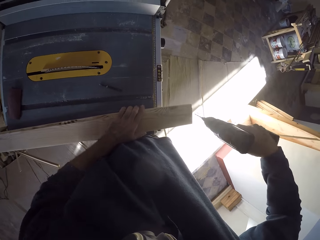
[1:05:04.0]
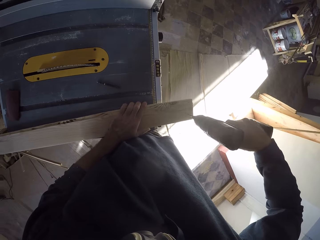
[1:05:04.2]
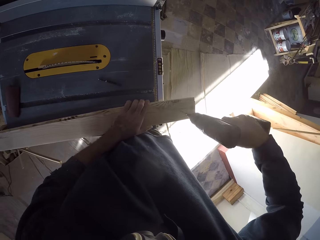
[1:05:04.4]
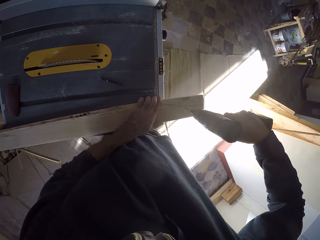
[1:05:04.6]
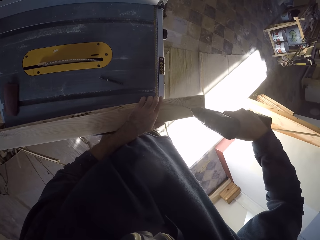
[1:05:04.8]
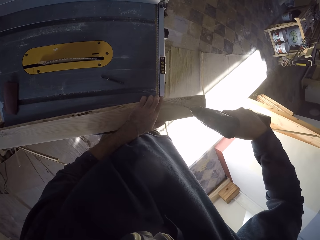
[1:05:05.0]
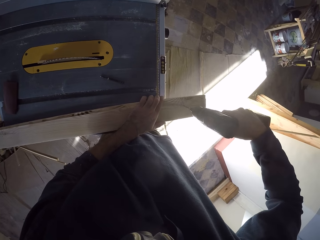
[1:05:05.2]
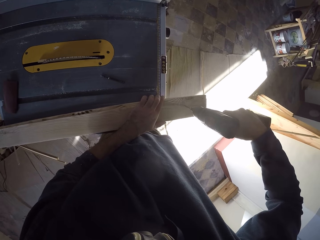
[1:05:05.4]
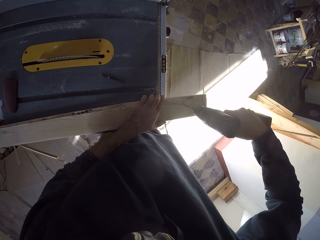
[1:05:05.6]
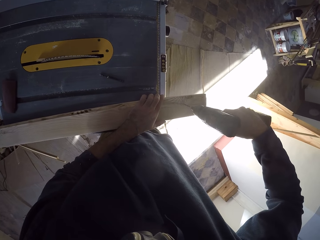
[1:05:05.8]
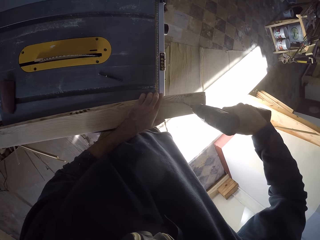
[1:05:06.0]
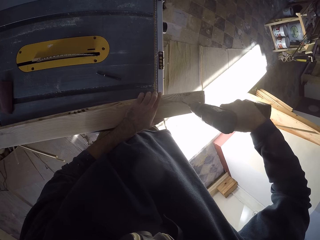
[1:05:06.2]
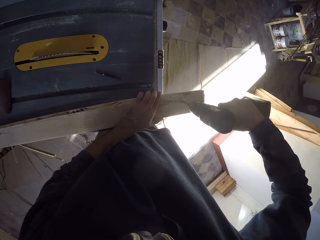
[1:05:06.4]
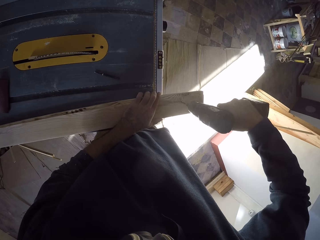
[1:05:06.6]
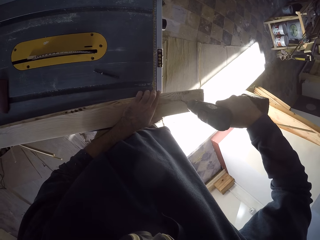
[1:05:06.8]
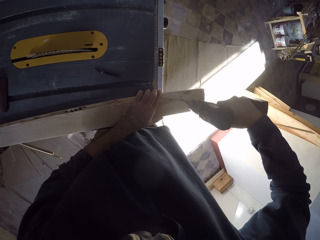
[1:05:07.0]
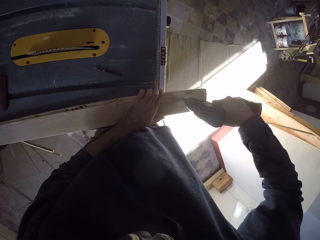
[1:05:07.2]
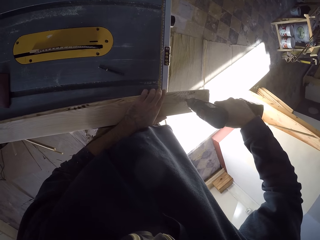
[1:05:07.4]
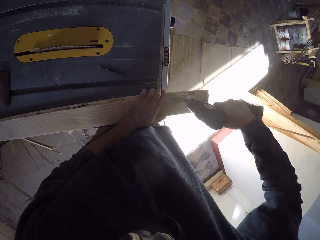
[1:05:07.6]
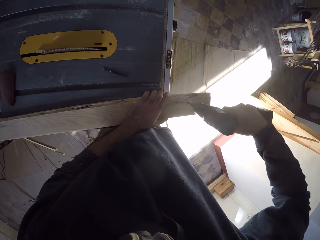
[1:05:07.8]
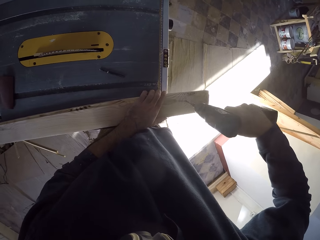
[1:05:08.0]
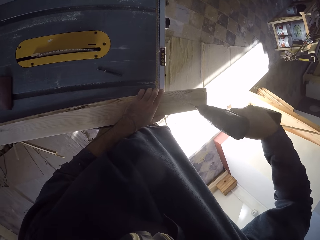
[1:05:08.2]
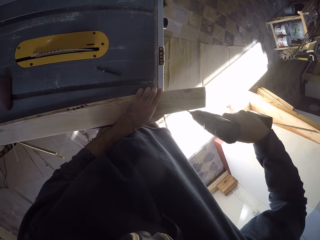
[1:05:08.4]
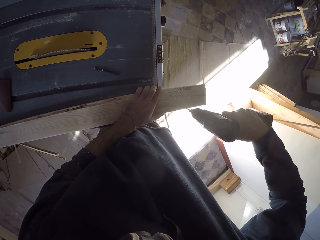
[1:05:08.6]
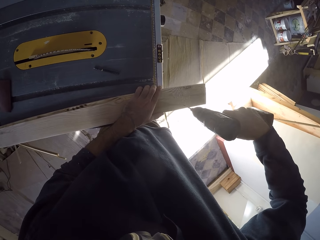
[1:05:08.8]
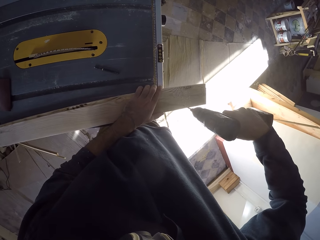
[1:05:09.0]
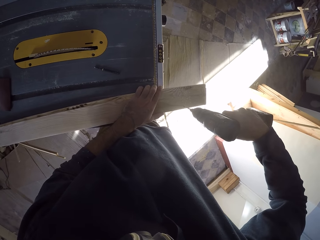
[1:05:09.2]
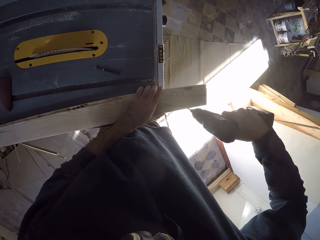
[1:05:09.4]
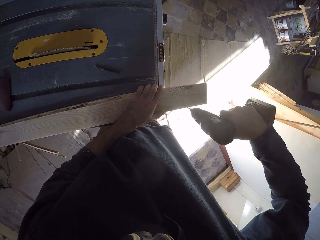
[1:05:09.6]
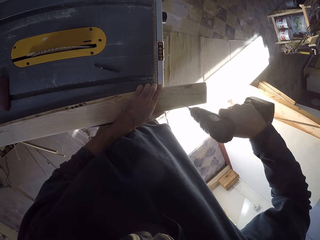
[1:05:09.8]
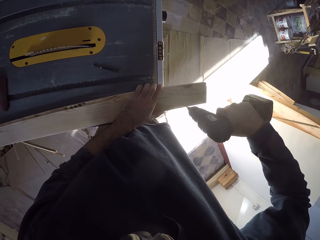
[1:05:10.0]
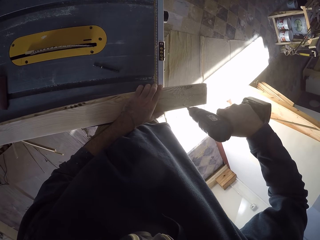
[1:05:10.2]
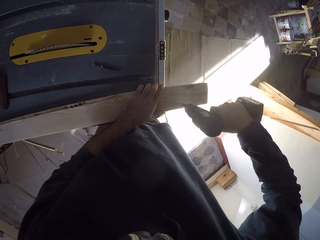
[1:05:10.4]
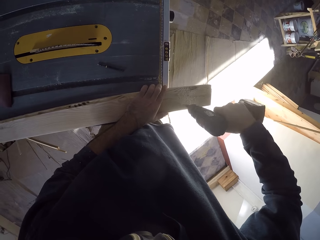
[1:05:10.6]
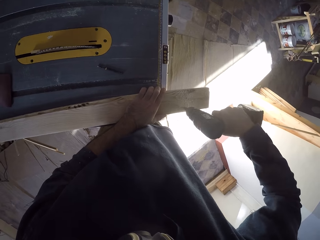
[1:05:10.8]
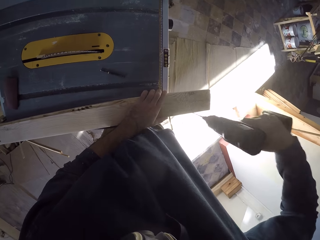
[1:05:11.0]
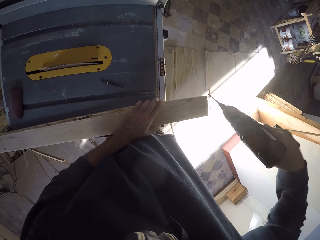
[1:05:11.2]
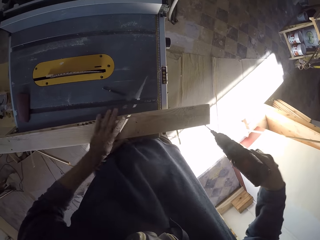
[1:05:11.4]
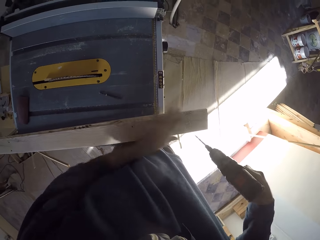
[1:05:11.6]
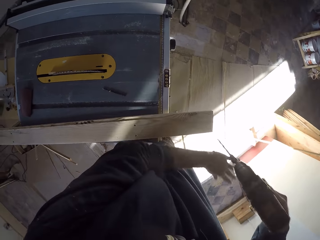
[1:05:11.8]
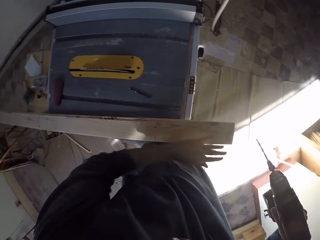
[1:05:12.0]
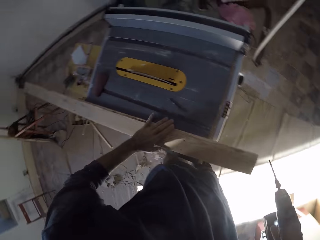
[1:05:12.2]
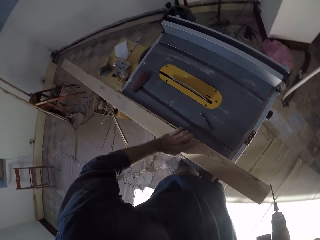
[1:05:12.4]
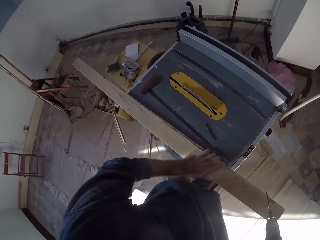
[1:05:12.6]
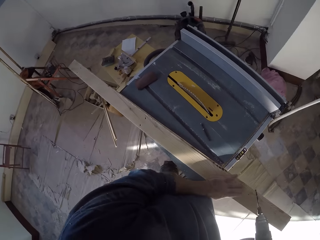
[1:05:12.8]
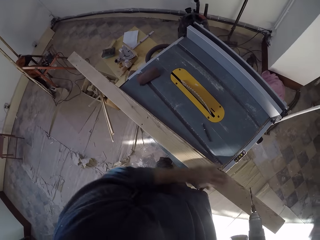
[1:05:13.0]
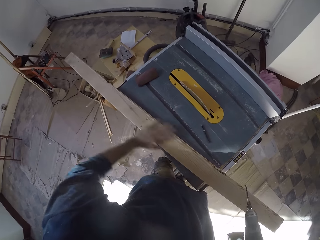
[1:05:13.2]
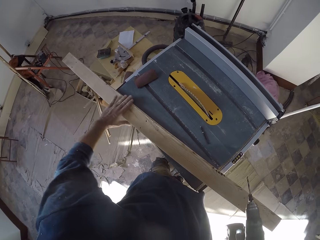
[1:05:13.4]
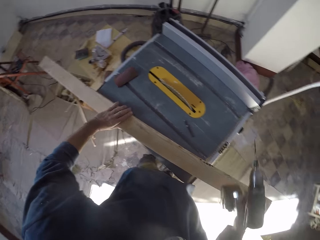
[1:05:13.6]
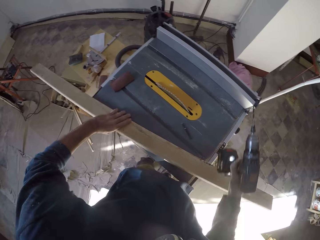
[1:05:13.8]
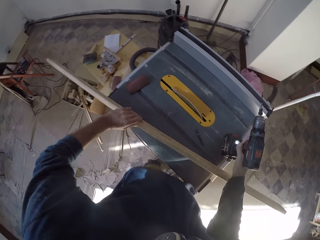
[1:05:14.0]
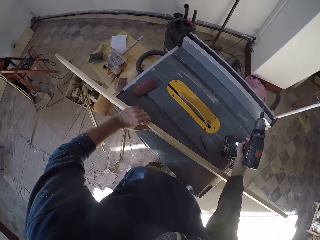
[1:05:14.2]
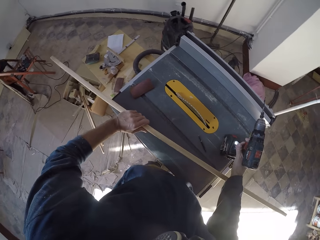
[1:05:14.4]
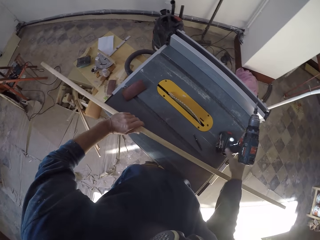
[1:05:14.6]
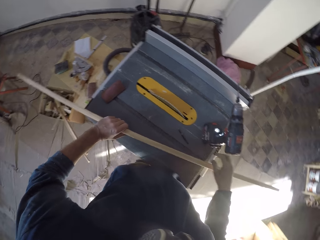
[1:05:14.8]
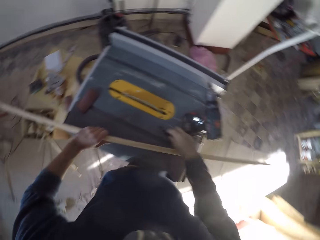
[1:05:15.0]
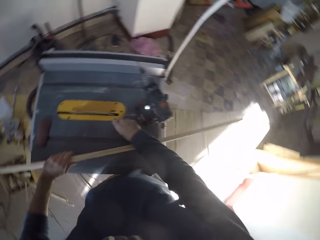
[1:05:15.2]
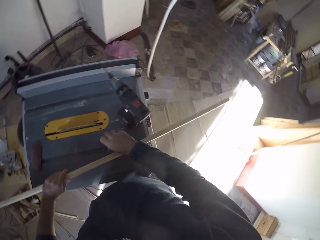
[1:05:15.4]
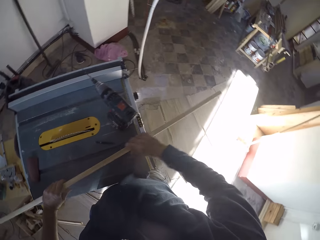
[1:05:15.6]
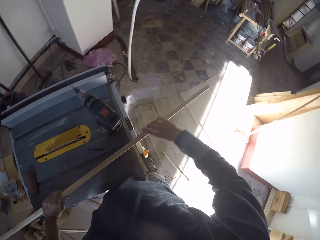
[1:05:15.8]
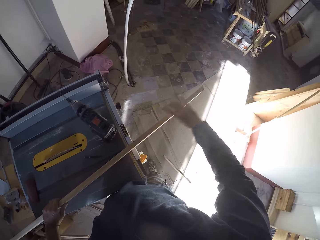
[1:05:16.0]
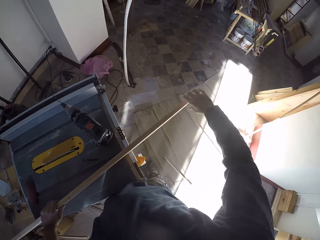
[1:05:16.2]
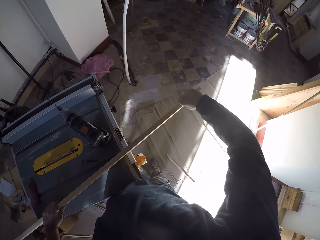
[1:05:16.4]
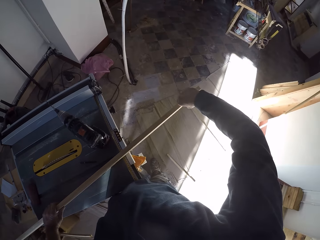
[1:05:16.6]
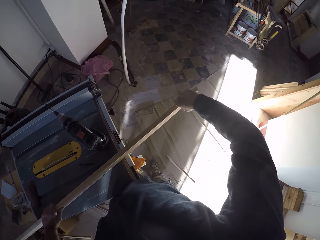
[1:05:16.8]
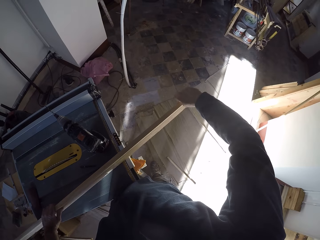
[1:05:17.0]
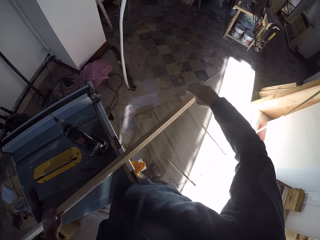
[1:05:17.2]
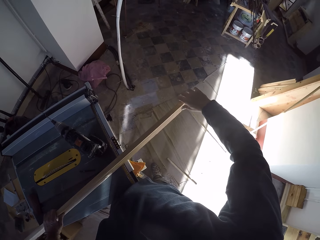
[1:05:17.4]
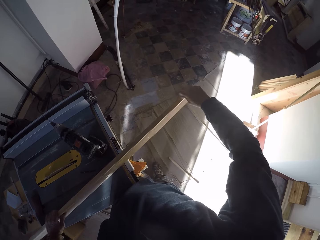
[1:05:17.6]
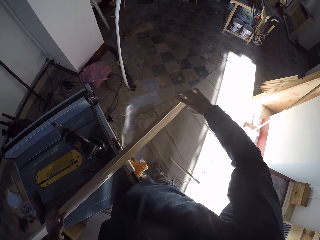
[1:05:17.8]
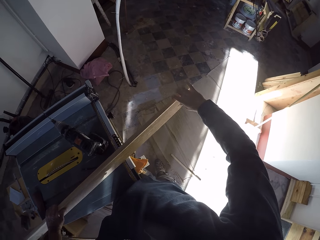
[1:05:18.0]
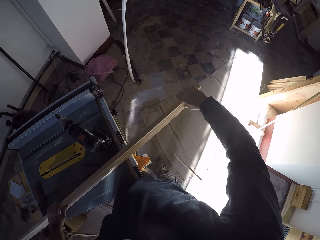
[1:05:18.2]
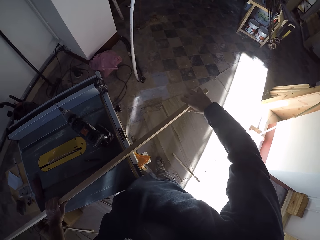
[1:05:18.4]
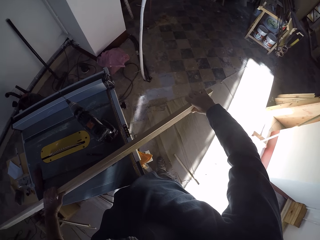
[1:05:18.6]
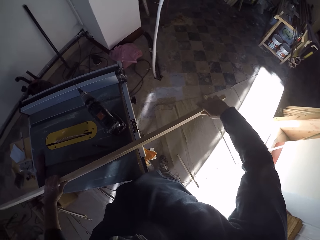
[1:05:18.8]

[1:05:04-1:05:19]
The camera wearer pulls the wood. They hold the plank in both hands.

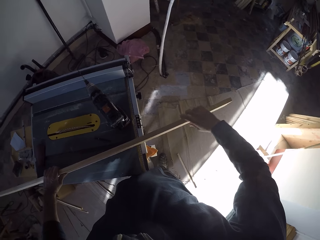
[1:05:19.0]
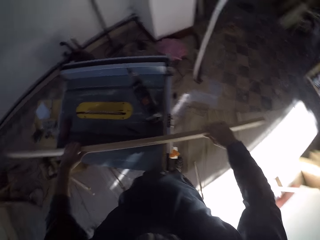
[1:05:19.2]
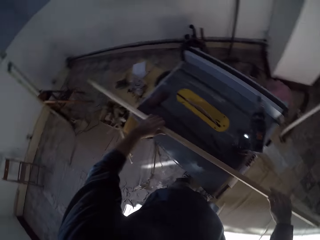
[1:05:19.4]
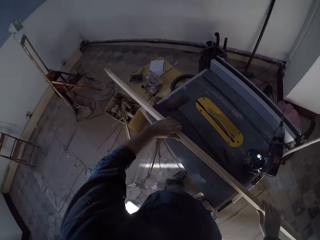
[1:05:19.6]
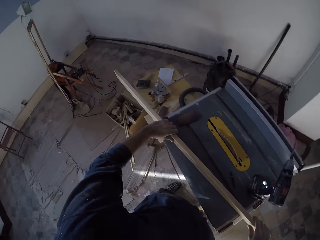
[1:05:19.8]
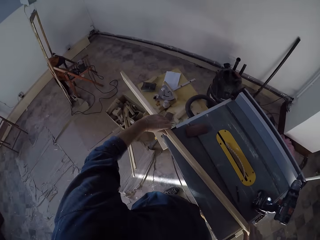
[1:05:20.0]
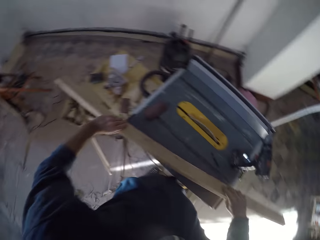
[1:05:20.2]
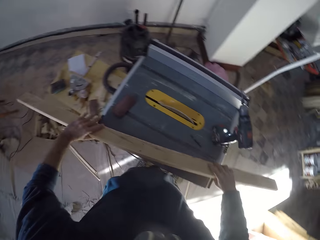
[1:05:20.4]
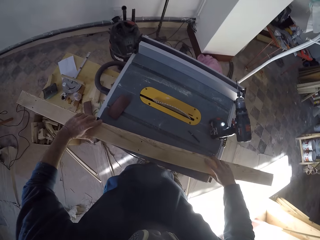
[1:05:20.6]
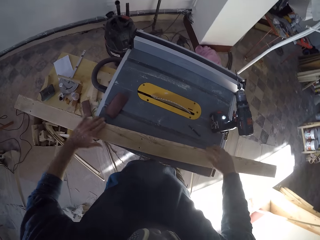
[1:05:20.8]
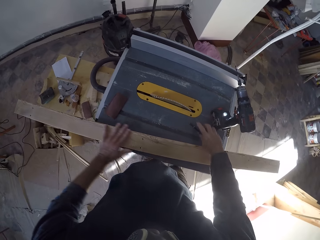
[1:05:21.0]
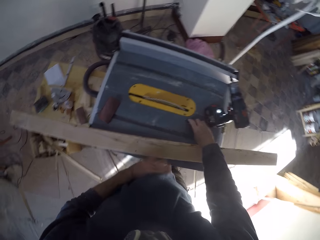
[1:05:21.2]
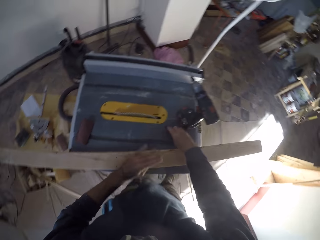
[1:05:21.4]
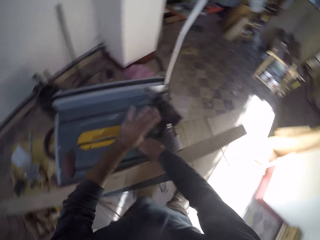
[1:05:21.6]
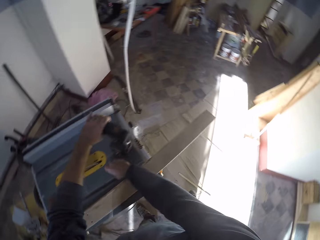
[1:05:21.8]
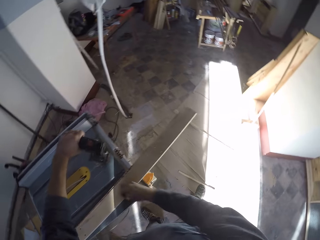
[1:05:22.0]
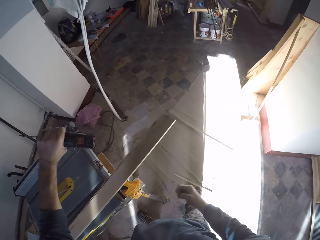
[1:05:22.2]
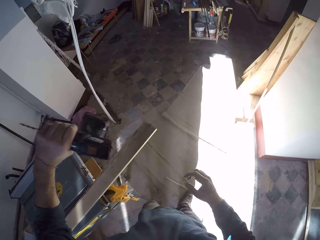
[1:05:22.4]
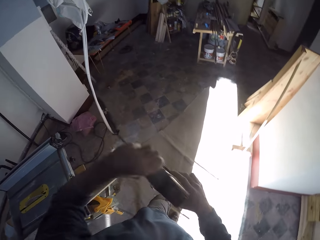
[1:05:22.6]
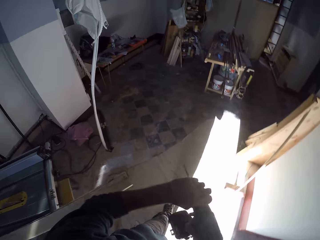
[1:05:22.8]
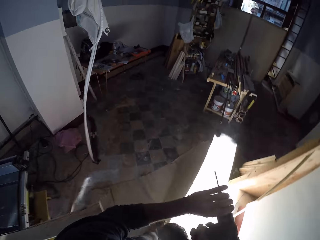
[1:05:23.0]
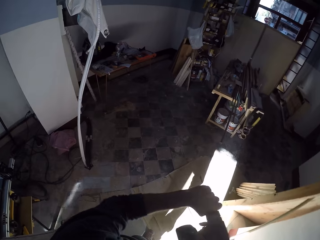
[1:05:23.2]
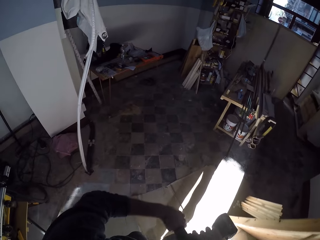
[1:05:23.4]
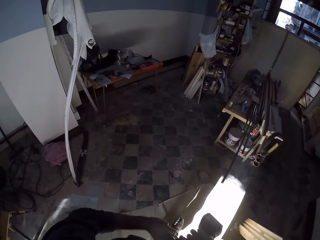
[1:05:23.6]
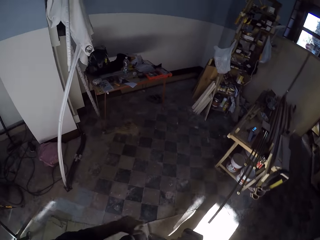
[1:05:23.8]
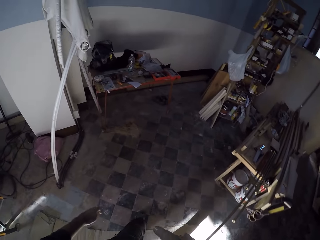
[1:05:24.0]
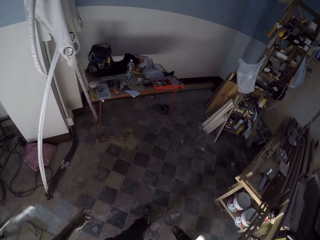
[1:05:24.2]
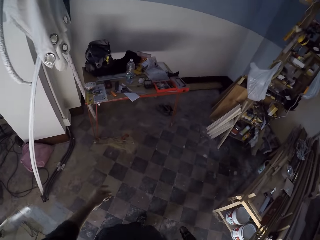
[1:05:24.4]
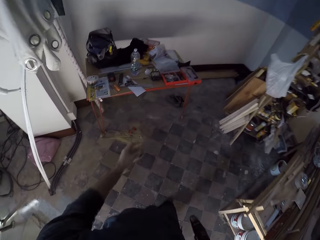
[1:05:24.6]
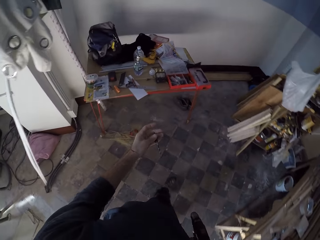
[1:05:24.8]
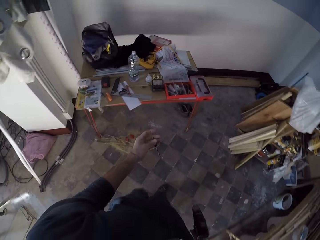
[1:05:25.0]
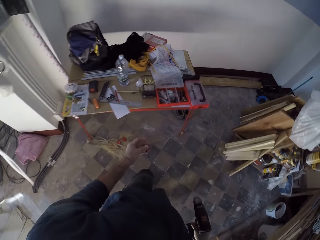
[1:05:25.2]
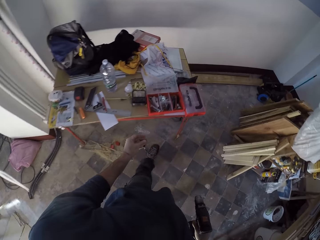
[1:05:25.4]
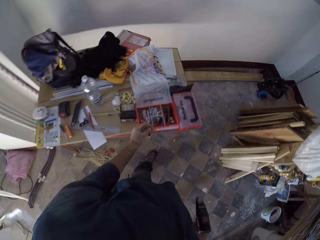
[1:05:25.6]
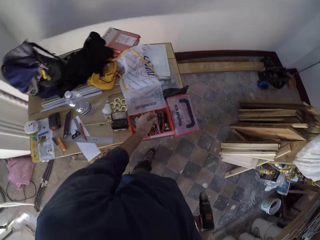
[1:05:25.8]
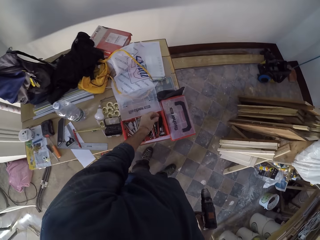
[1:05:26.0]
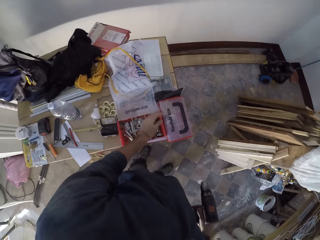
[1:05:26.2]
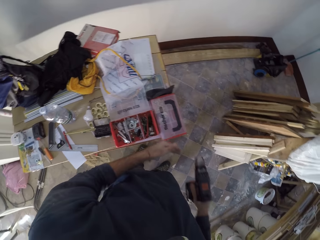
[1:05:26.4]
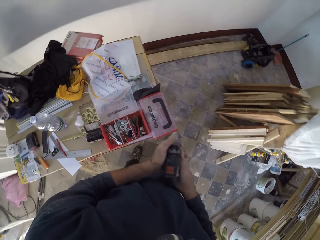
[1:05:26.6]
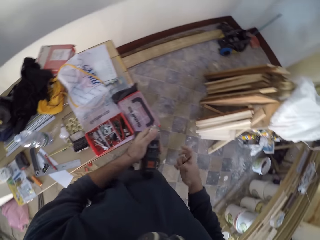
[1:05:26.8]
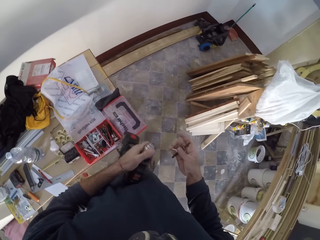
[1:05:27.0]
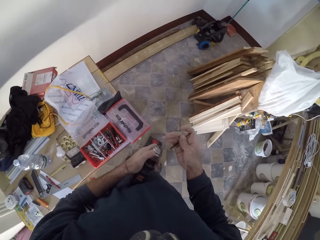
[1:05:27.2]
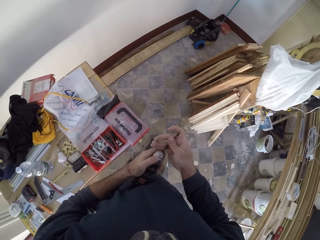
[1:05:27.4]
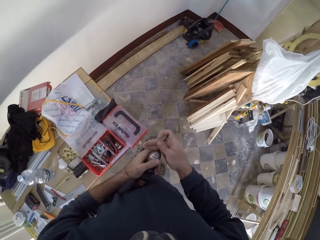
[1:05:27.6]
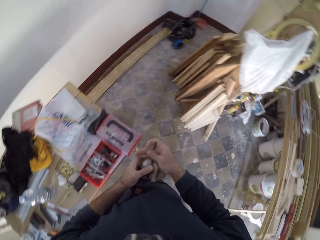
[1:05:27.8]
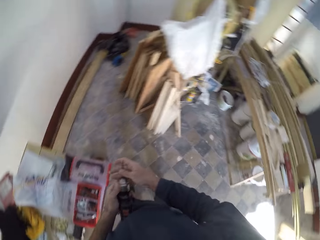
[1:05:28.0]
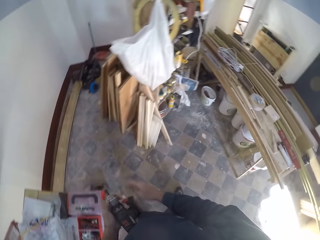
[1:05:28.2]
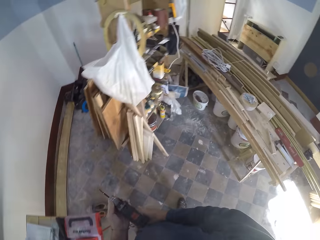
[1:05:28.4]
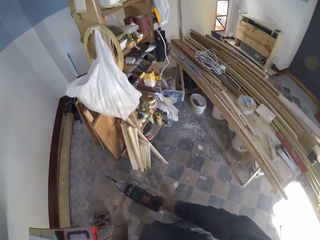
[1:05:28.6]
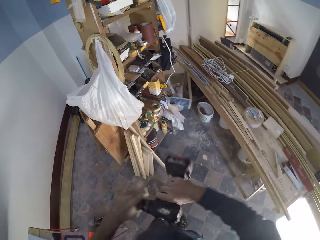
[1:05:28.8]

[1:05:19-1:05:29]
The camera wearer picks up the drill from the ground with his left hand. He holds the drill with both hands. He drops the drill bit in the tool box with his right hand. He connects the drill bit and the drill with both hands. He walks and takes a nail.
